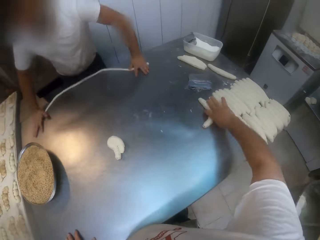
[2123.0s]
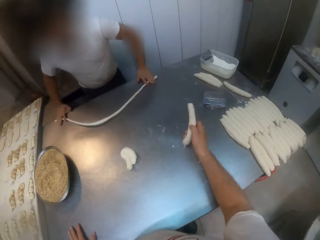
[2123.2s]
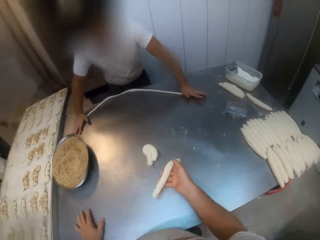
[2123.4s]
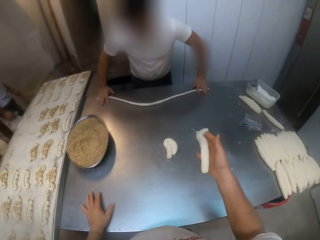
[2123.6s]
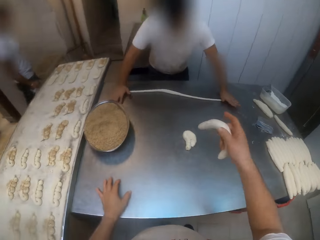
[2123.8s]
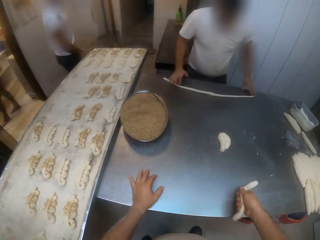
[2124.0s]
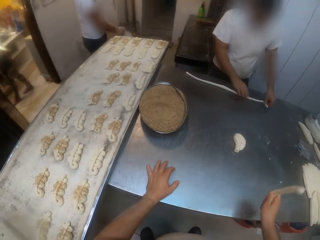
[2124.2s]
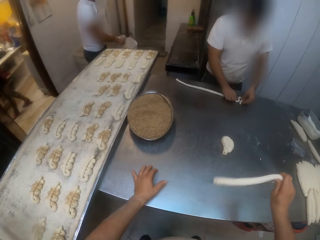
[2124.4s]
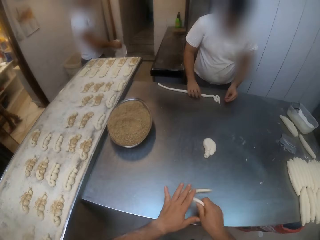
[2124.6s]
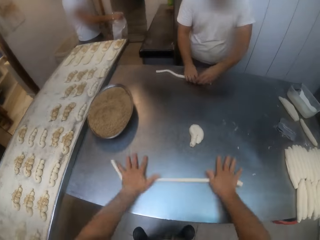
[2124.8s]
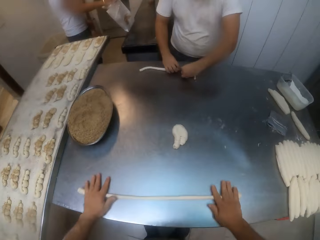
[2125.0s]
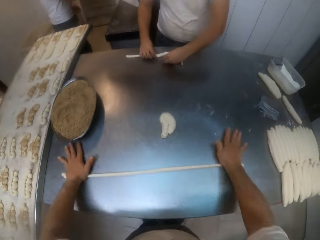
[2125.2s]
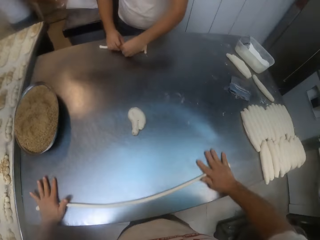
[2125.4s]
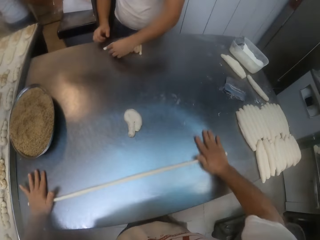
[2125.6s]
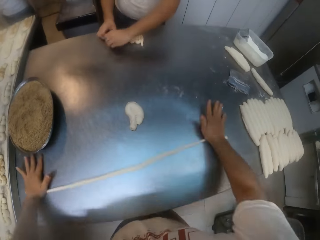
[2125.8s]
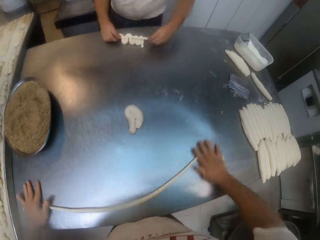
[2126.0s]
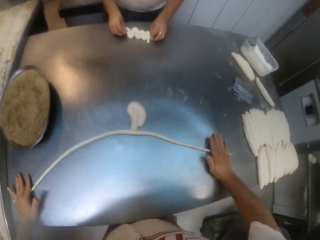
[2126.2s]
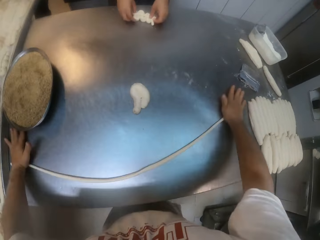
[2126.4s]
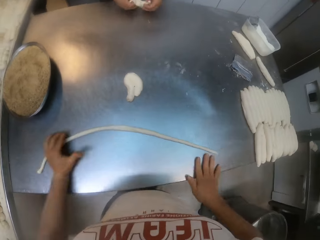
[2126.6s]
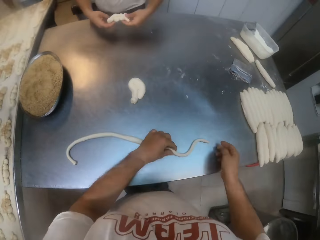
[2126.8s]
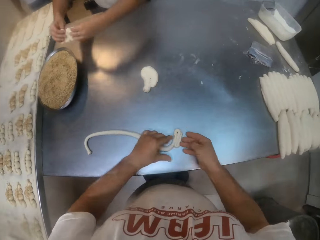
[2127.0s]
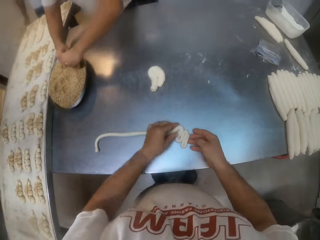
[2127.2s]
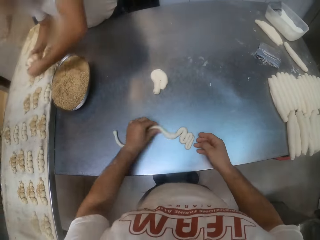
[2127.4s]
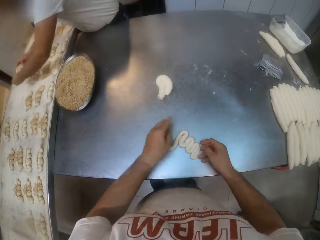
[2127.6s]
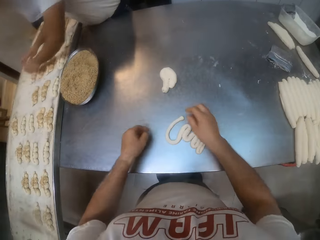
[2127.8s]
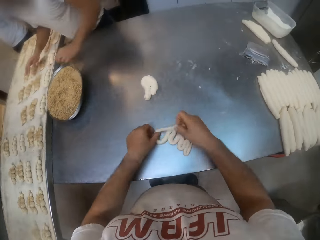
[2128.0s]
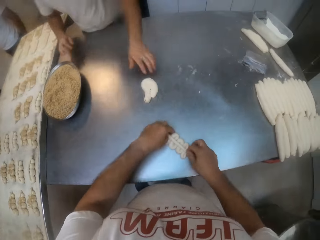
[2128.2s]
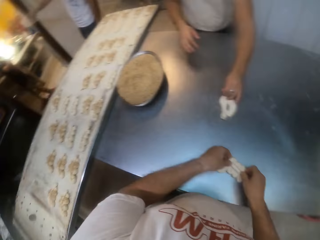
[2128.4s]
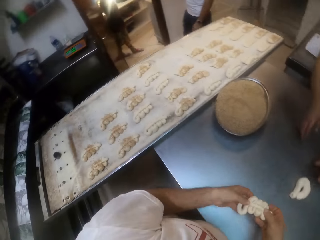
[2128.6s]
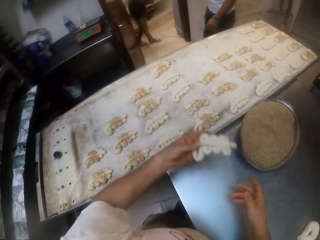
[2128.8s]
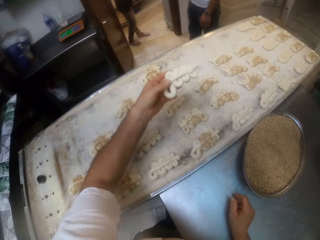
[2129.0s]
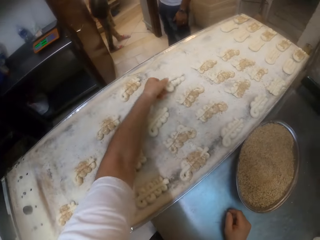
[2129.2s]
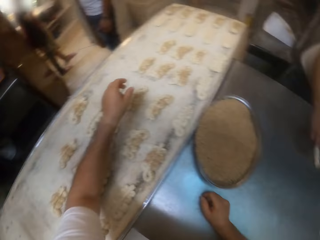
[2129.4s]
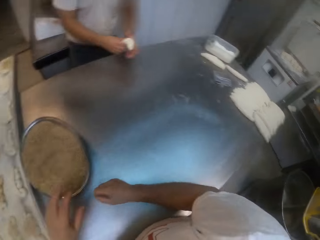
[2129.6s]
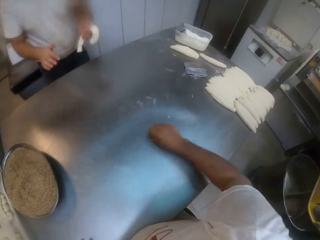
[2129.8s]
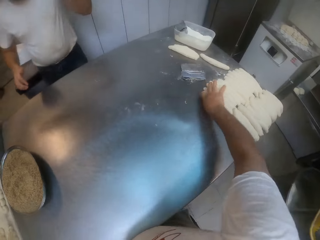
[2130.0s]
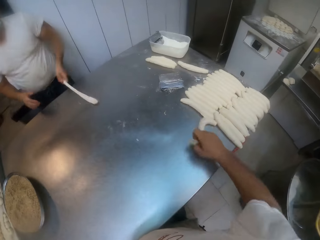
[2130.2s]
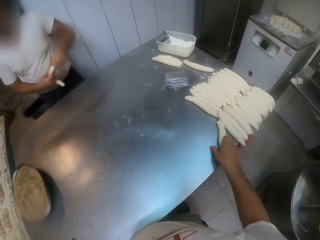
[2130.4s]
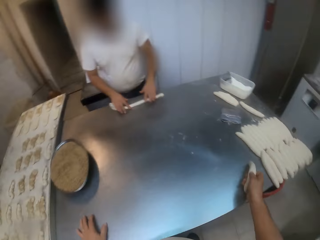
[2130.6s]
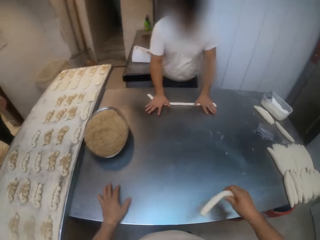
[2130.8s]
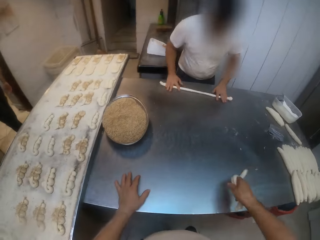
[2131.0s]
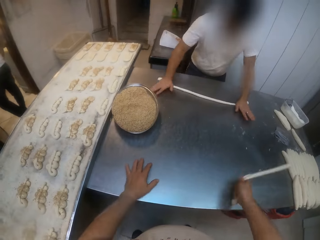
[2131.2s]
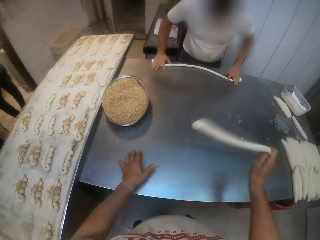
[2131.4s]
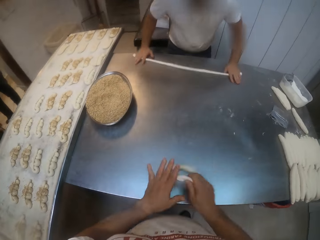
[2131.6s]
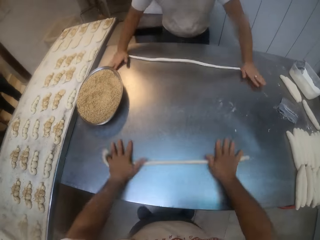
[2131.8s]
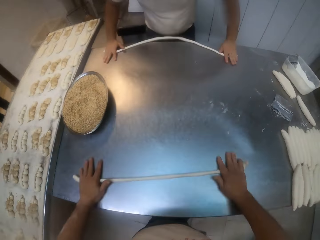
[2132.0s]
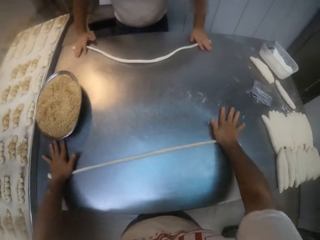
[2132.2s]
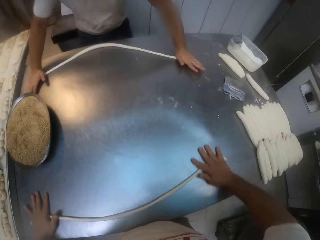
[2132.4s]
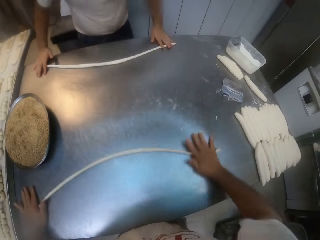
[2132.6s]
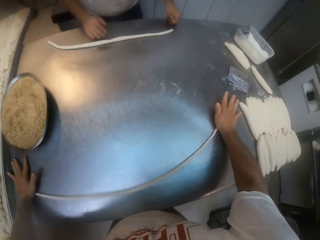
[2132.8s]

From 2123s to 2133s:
The camera wearer rolls the rolled dough on the table with both hands. The man folds the rolled dough on the table with both hands. He folds it again. The camera wearer folds the rolled dough on the table with both hands. The man puts the folded dough into the tray of steads with both hands. The man moves the dough from the stead tray to the baking tray with his hands. The camera wearer moves the folded dough to the baking tray with his left hand. The man rolls the rolled dough on the table with both hands. The camera wearer rolls the rolled dough on the table with both hands.

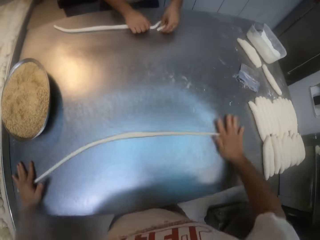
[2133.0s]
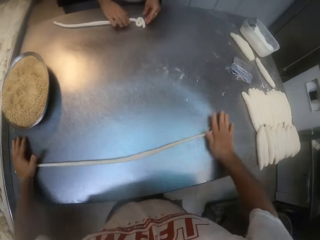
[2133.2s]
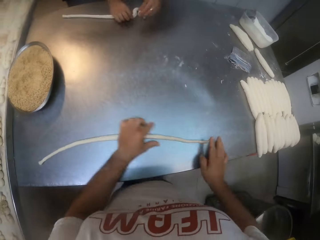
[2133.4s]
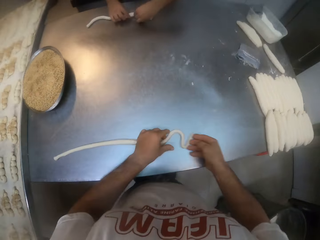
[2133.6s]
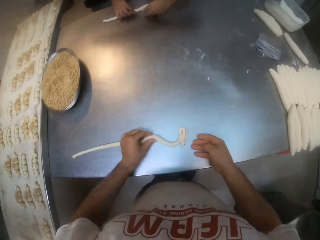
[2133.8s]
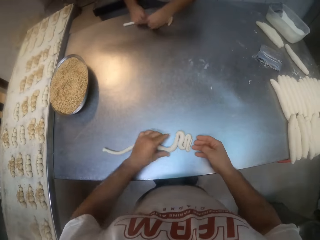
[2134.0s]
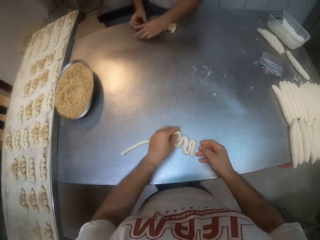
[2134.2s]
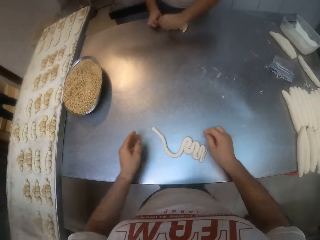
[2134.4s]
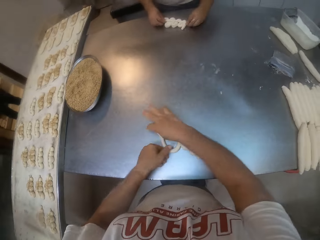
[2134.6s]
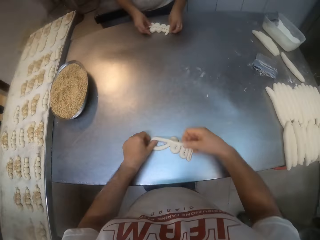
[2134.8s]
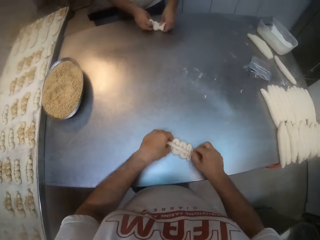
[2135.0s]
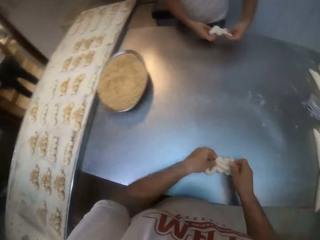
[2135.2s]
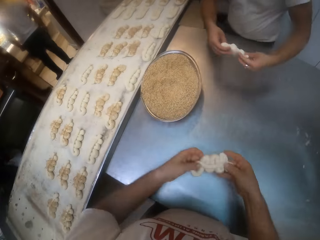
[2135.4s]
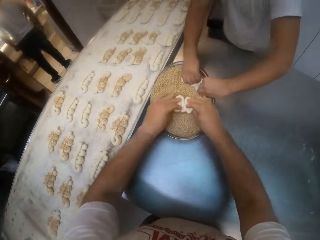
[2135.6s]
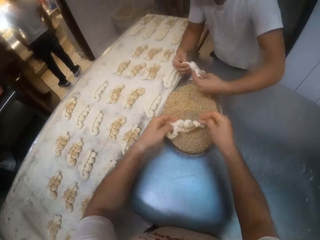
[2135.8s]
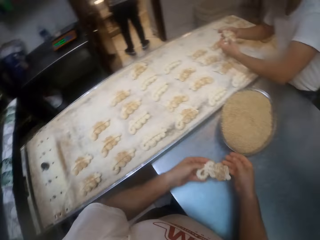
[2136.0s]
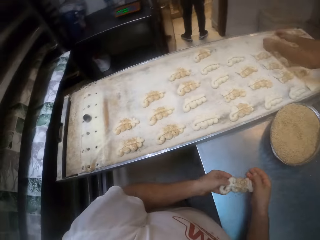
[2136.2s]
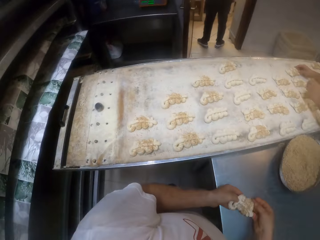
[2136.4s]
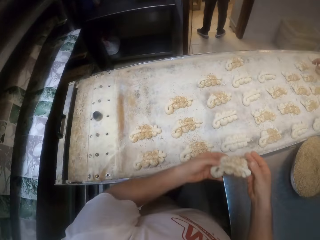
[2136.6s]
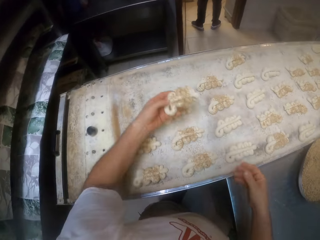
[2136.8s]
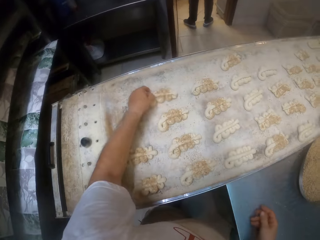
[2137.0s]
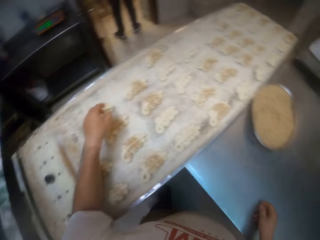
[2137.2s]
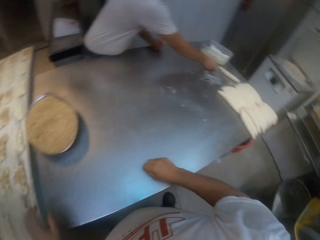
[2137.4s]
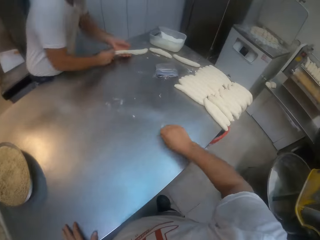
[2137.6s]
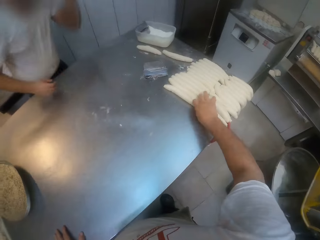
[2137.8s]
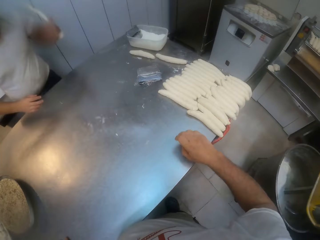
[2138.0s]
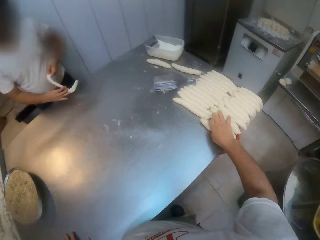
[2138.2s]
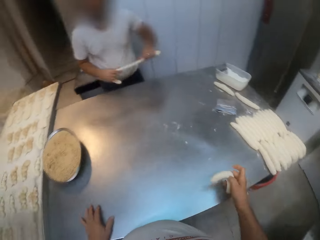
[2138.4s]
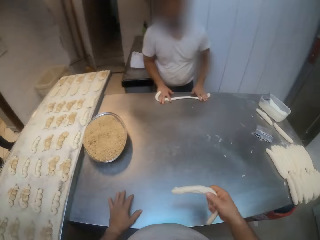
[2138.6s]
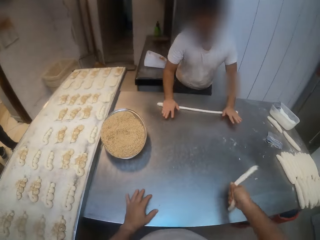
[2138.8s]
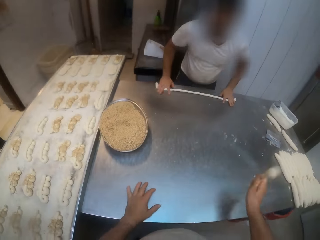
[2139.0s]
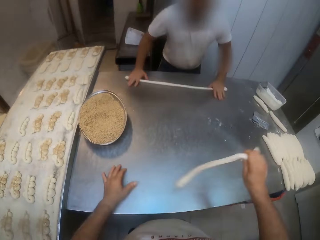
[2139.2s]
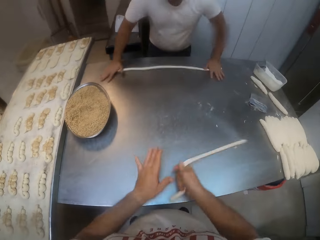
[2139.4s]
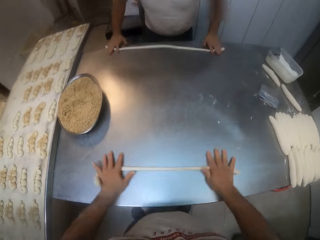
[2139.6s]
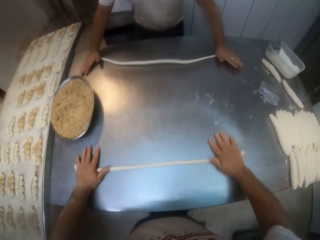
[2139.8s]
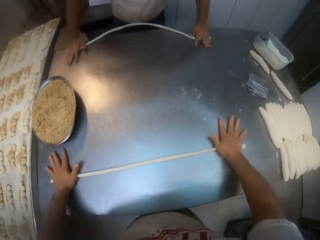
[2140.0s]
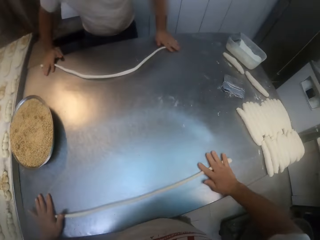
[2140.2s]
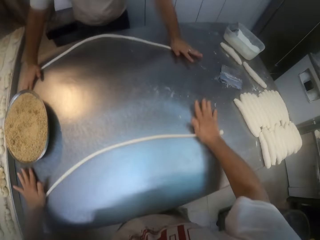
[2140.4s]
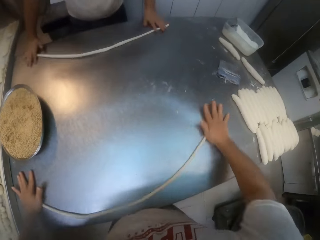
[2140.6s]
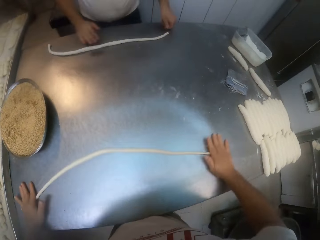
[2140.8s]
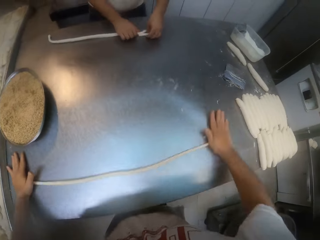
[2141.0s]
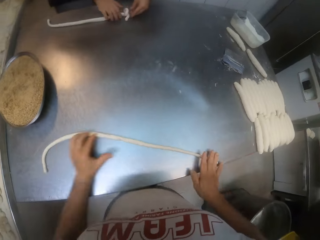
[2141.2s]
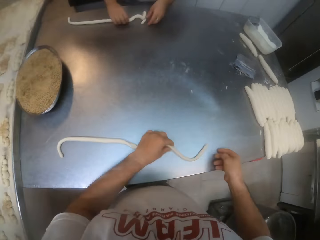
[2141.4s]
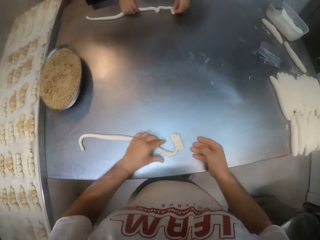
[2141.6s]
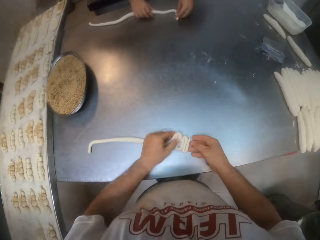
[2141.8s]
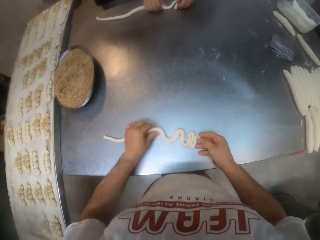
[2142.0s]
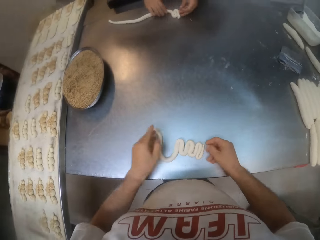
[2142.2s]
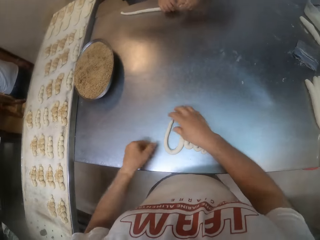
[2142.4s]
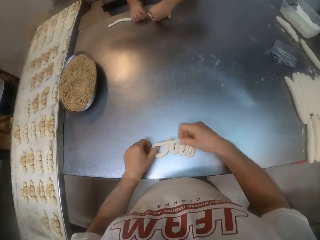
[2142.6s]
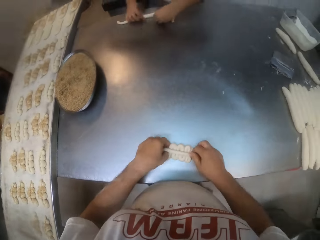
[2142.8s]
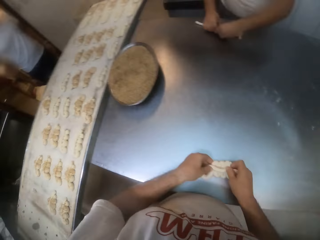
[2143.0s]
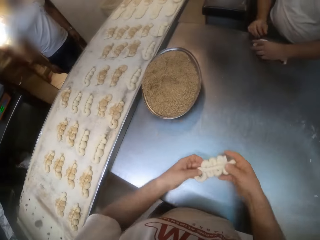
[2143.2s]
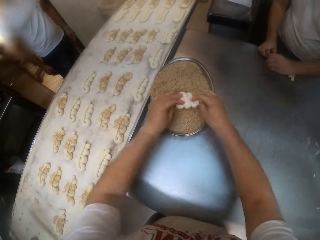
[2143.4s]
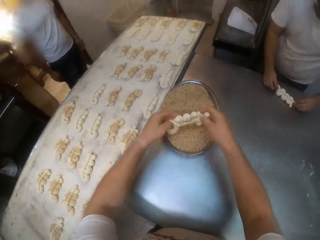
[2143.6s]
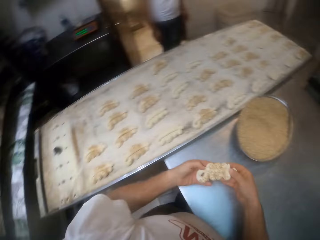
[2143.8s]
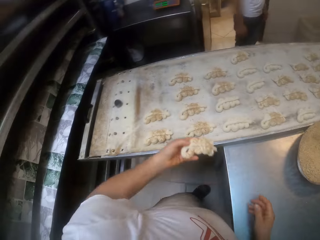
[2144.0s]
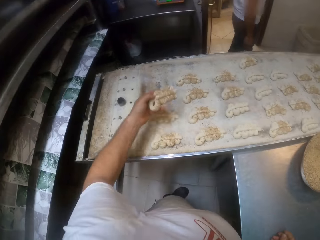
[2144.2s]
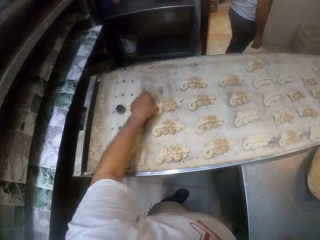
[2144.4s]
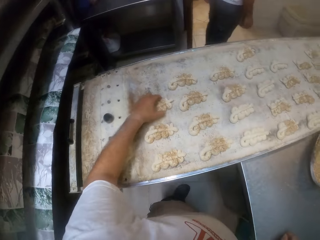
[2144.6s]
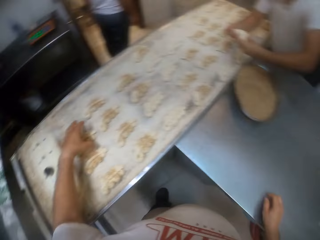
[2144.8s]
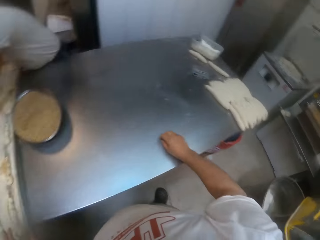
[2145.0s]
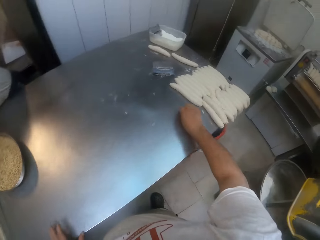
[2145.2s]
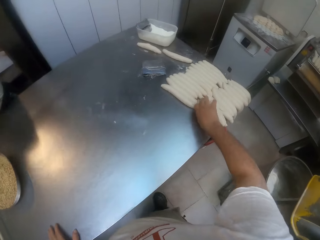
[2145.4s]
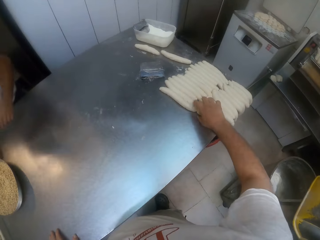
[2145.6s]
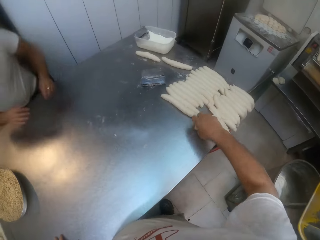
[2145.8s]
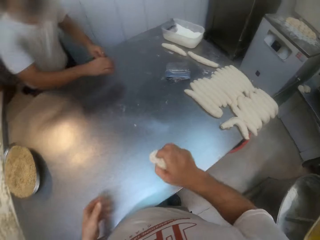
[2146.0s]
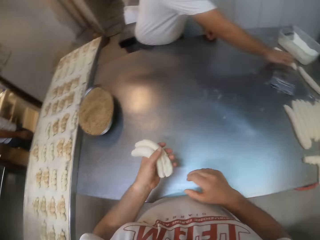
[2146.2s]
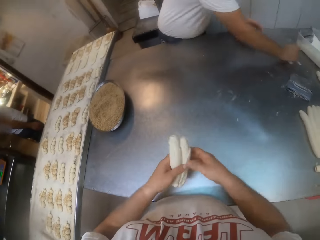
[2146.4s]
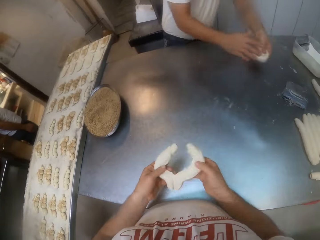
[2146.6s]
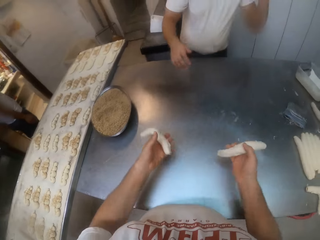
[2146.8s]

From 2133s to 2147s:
The man folds the rolled dough on the table with both hands. The camera wearer folds the rolled dough on the table with both hands. He puts the folded dough into the tray of steads with both hands. The man puts the folded dough into the tray of steads with both hands. The man moves the dough from the stead tray to the baking tray with his hands. The camera wearer moves the dough from the stead tray to the baking tray with his left hand. The man rolls the rolled dough on the table with both hands. The camera wearer rolls the rolled dough on the table with both hands. The man folds the rolled dough on the table with both hands. The camera wearer folds the rolled dough on the table with both hands. He puts the folded dough into the tray of steads with both hands. He moves the dough from the stead tray to the baking tray with his left hand. The man moves the dough from the stead tray to the baking tray with his left hand.
